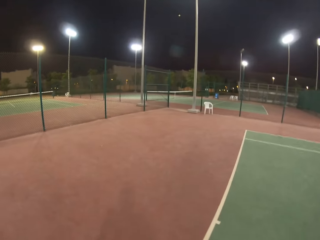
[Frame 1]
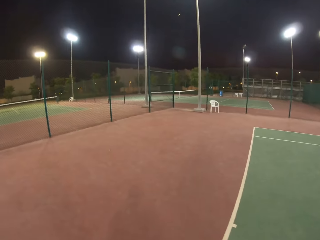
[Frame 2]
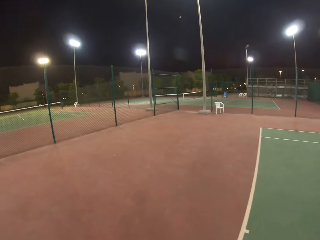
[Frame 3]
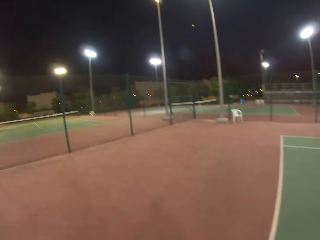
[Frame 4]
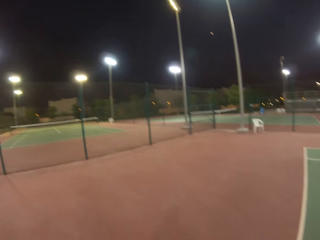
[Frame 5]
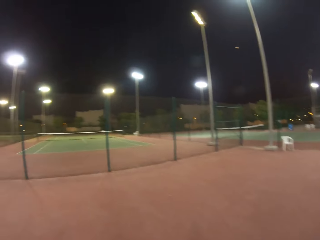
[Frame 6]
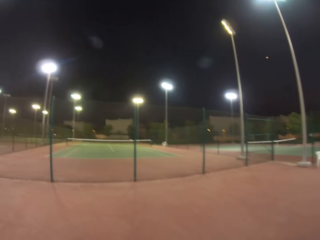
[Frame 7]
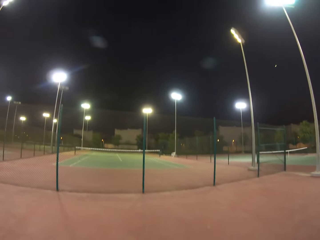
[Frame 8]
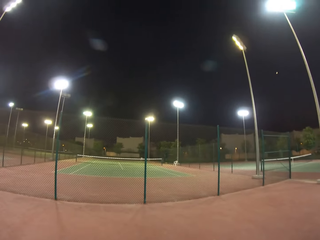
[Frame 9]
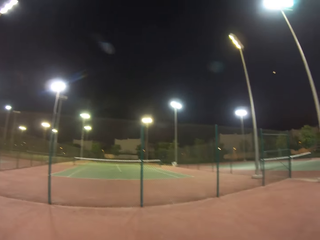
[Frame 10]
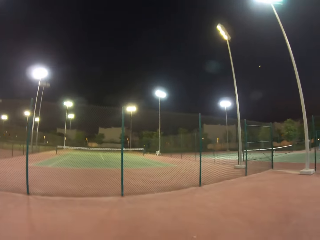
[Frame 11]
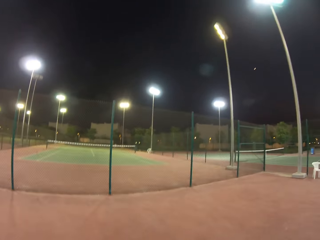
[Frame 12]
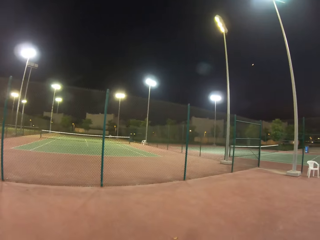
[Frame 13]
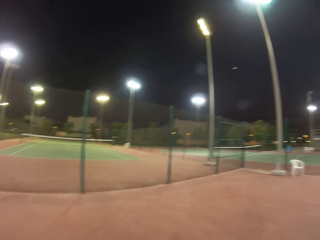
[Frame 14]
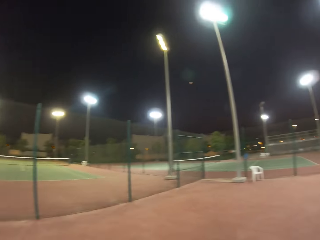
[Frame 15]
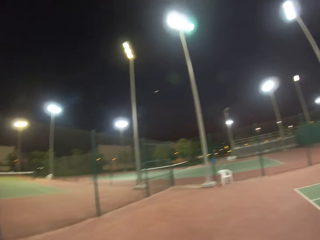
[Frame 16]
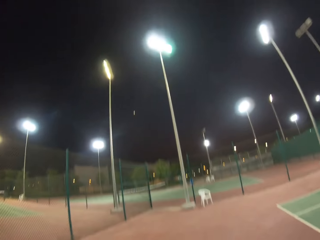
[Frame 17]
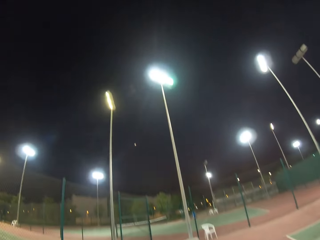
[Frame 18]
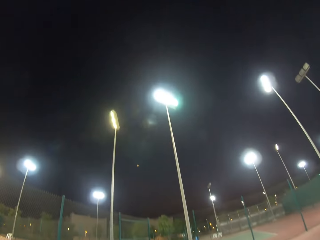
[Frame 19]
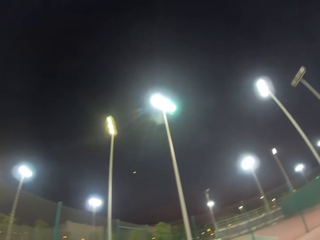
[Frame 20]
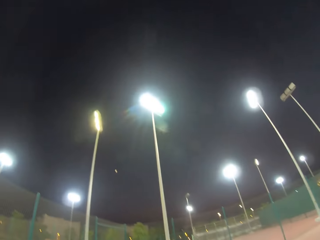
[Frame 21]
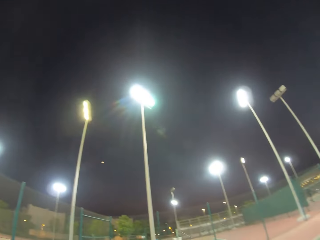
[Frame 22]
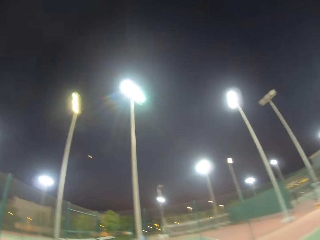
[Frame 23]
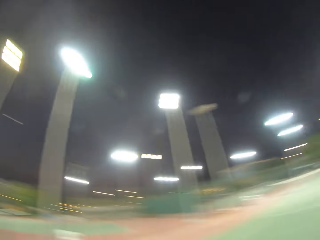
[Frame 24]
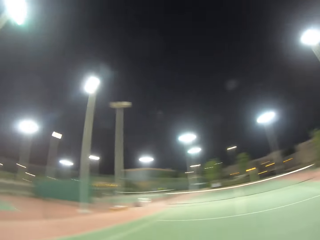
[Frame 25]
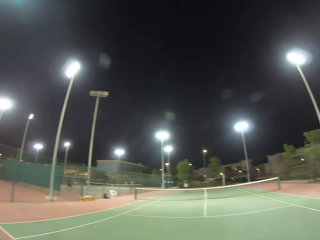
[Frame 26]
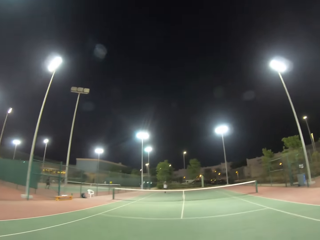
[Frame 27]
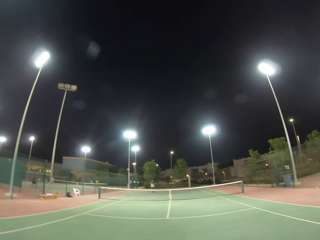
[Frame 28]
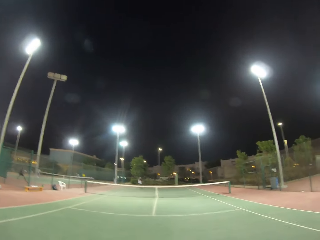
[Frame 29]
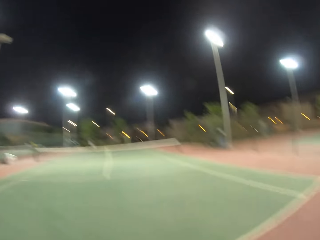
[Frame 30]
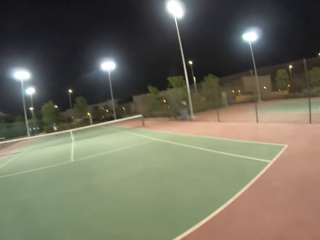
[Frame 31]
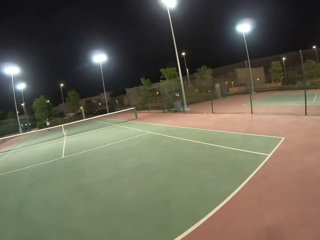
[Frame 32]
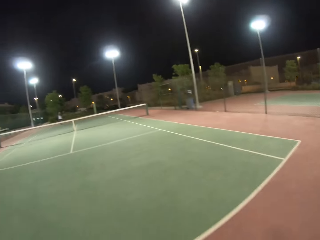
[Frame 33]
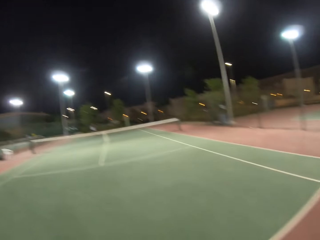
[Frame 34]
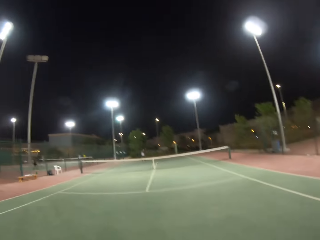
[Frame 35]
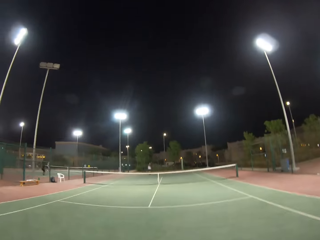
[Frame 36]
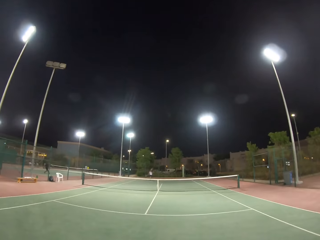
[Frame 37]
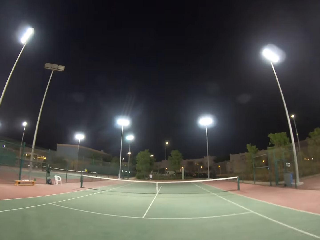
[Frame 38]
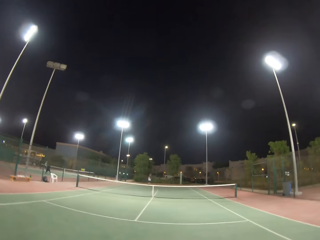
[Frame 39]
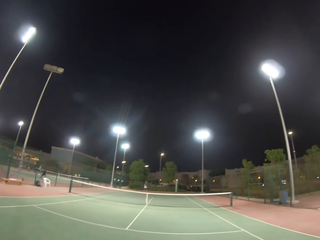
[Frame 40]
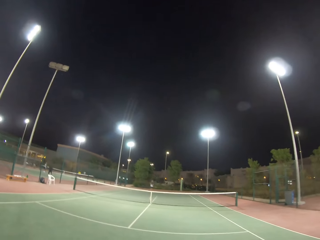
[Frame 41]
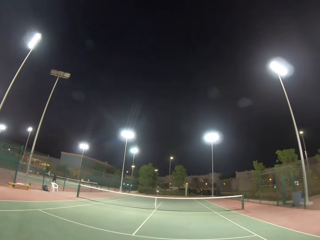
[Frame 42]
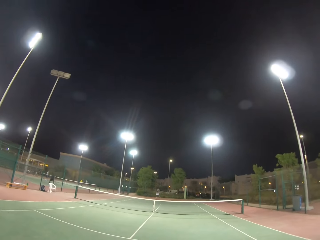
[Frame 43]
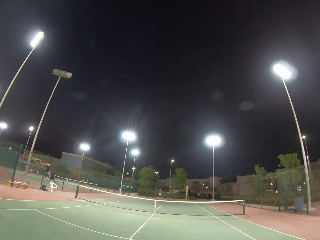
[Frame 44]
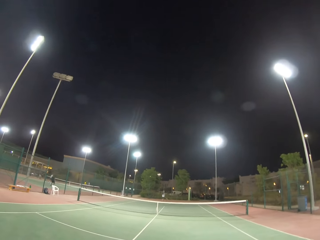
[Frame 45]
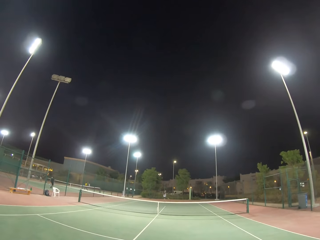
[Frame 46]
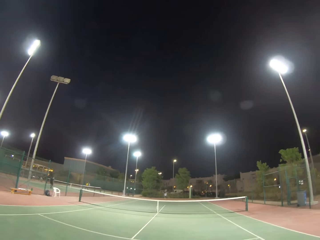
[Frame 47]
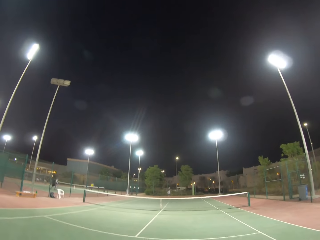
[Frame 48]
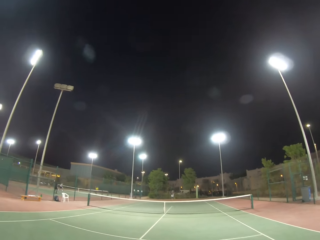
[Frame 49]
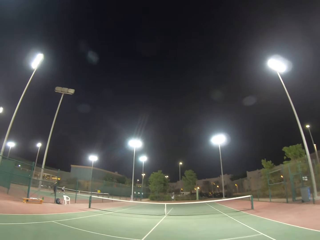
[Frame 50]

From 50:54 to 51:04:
The camera wearer walks in the field.

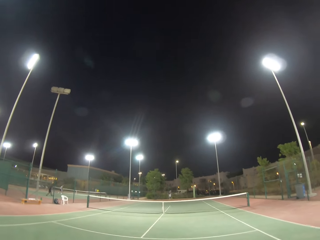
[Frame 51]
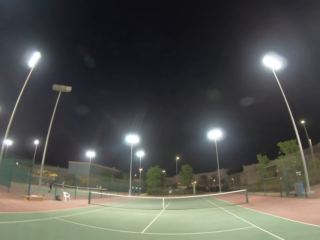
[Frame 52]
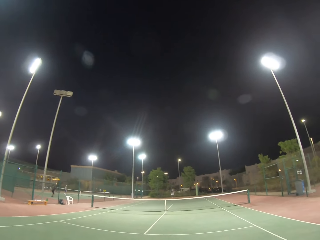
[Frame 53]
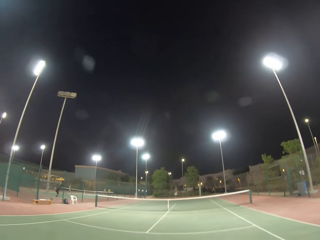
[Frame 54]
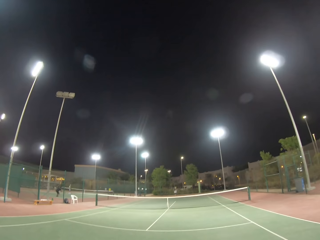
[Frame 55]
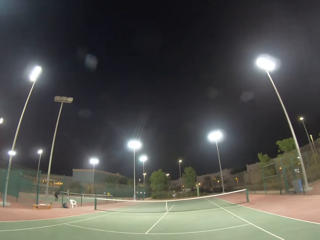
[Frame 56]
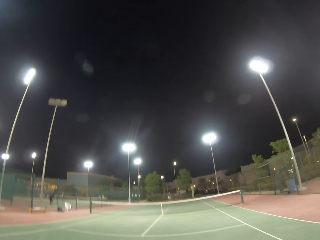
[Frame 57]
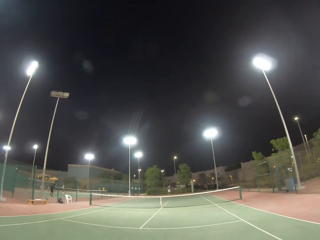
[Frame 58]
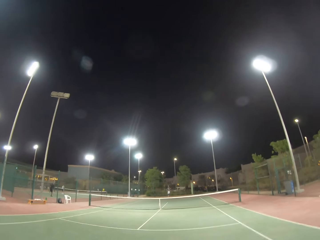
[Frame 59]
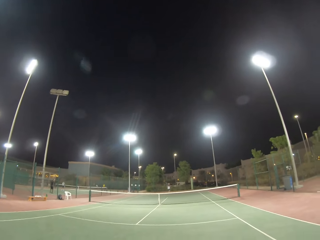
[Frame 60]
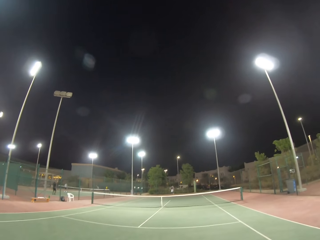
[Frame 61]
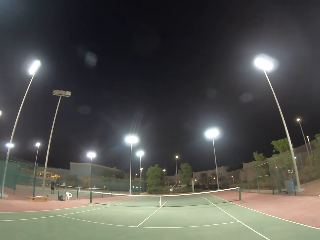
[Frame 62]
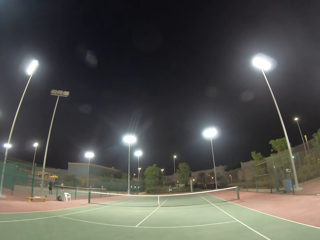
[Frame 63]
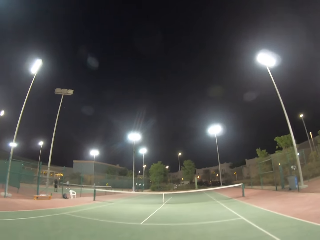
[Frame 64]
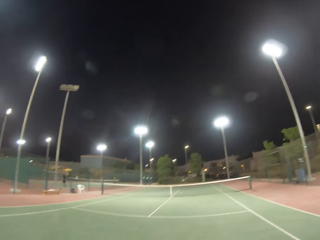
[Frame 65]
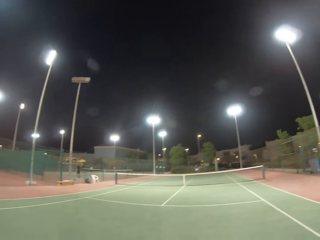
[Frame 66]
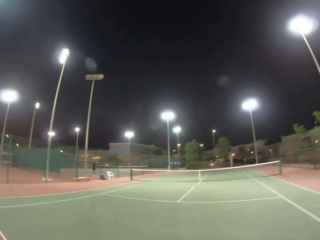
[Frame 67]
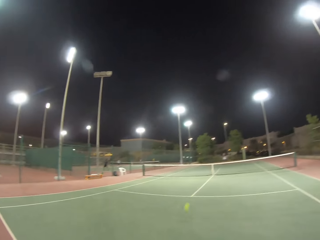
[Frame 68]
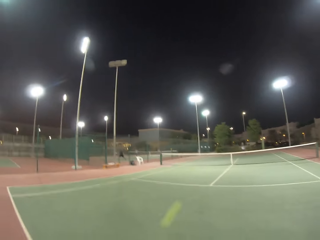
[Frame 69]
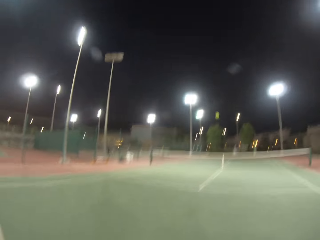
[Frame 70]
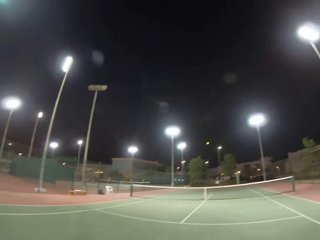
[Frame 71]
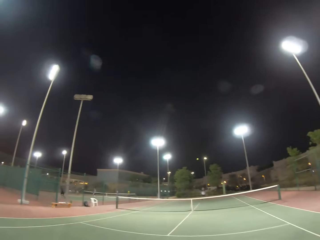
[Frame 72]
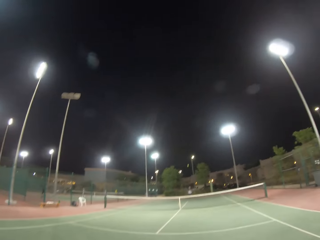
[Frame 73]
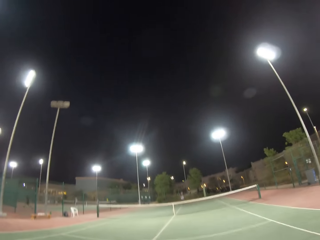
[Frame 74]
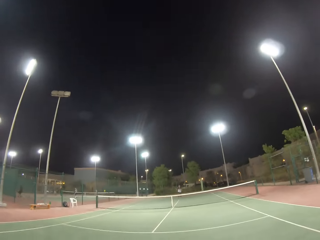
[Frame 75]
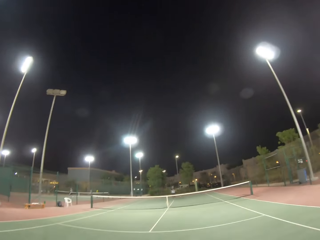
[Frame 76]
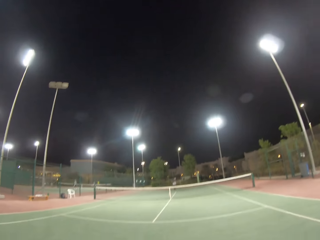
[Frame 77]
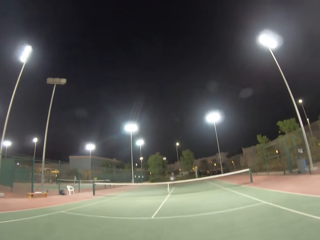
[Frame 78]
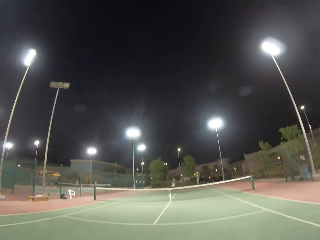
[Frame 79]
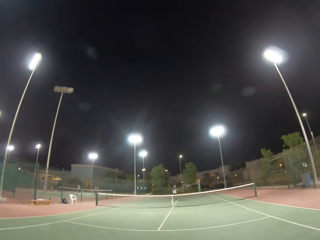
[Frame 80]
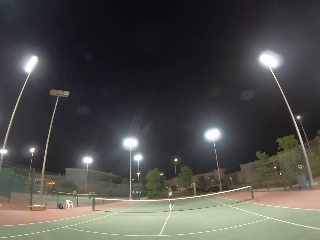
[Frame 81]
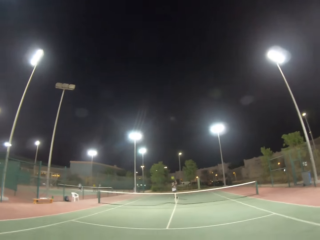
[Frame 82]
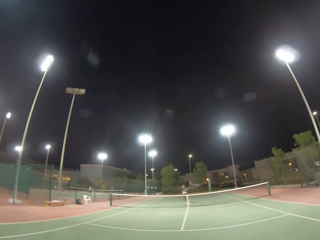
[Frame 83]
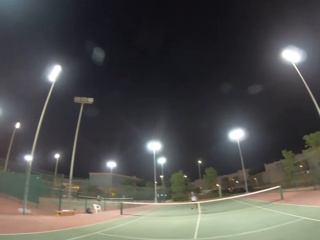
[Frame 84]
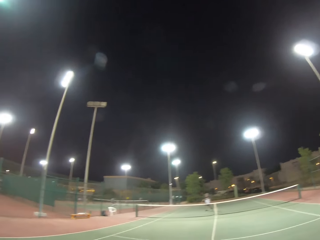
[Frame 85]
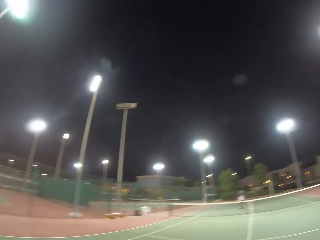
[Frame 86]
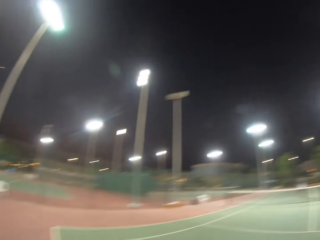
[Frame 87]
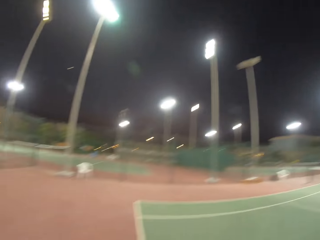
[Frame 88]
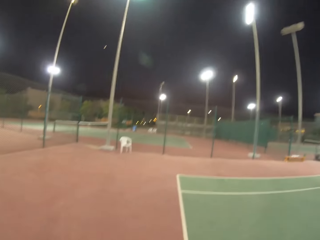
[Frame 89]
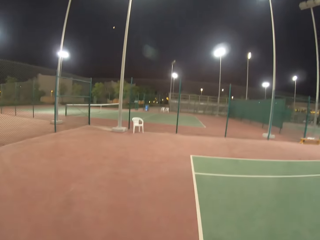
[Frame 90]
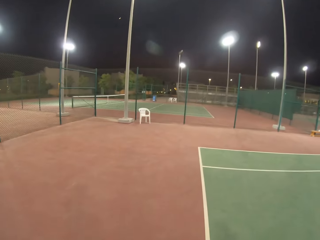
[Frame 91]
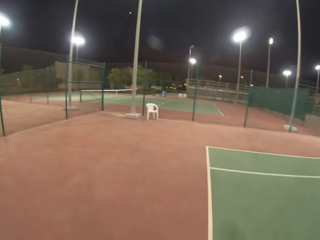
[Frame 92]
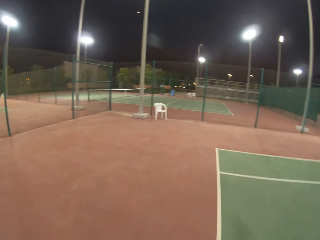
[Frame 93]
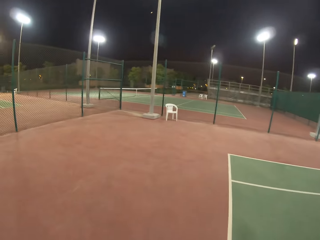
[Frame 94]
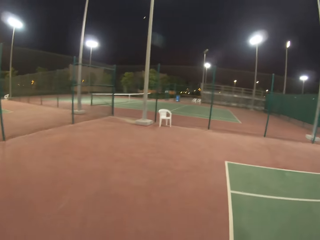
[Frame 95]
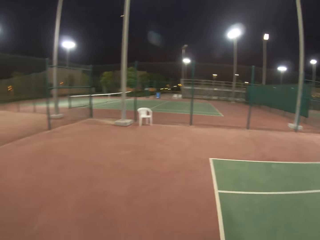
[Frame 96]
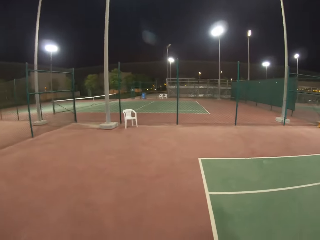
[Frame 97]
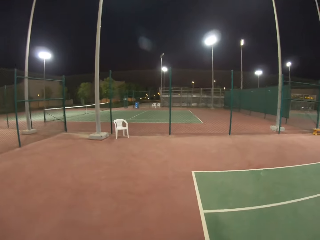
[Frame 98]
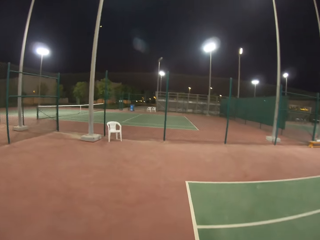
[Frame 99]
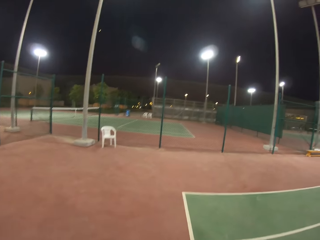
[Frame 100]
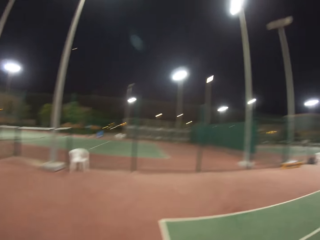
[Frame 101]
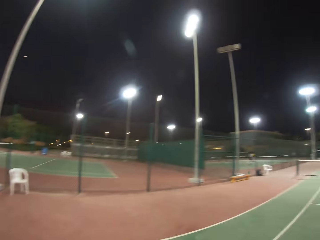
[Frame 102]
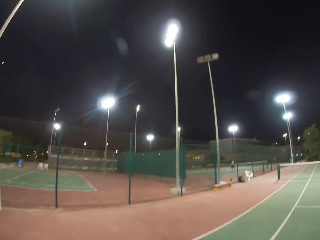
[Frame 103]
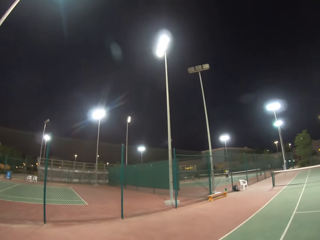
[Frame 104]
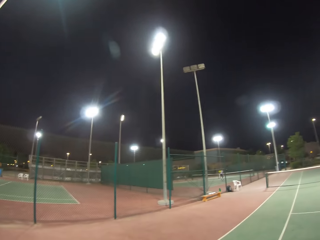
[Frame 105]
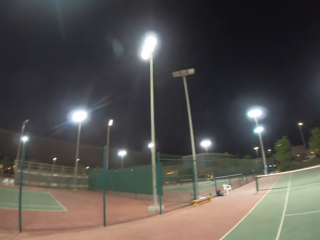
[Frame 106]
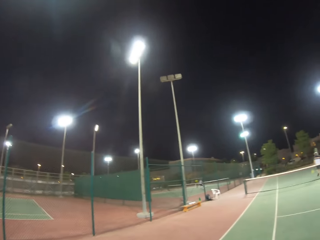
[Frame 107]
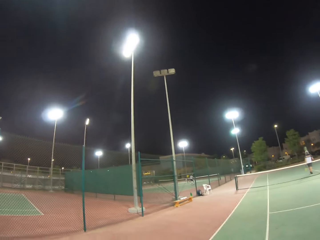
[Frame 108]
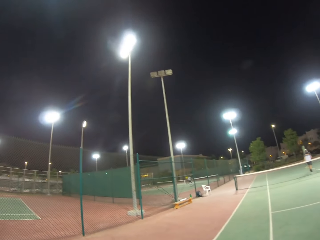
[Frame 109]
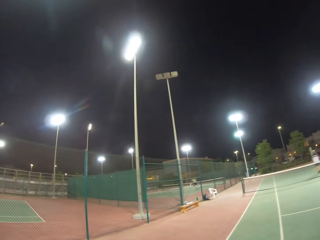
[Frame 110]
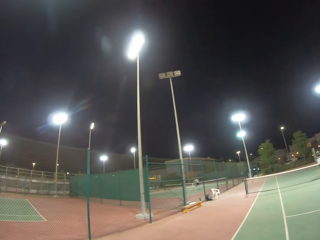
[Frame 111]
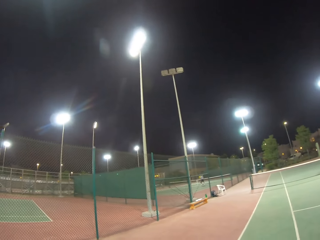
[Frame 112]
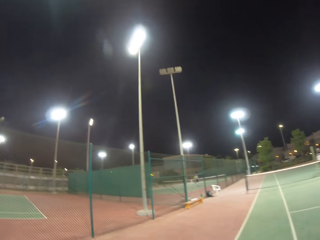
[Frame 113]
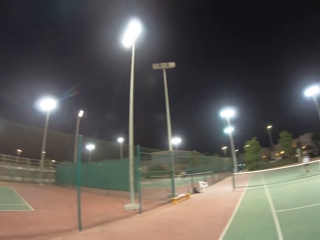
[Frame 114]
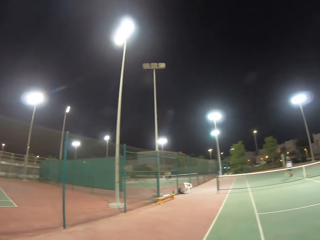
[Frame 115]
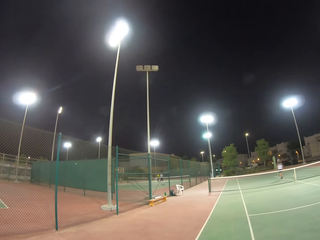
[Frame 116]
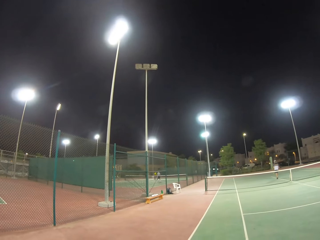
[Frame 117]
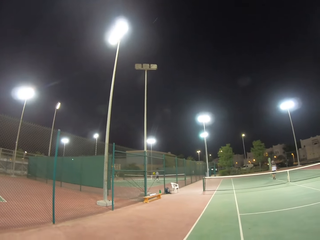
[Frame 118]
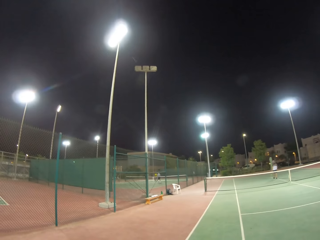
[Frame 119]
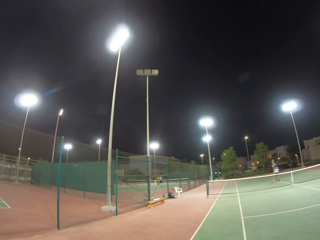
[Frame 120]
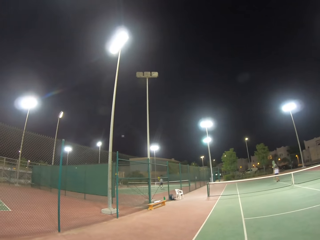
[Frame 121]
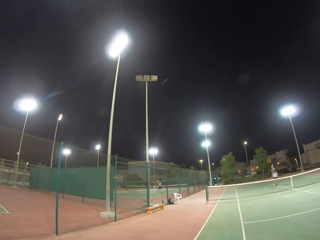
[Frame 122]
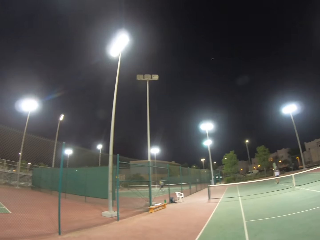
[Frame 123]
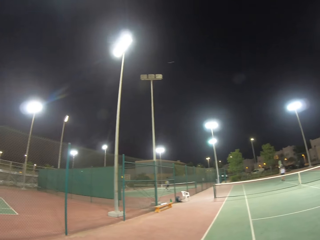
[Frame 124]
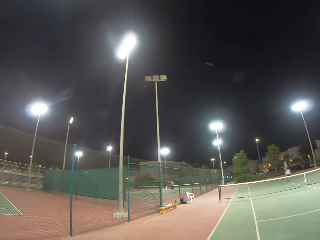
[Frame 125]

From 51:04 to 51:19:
A man hits the ball. The camera wearer hits the ball with the racket. The man hits the ball. The man hits the ball again. The camera wearer walks in the field.
